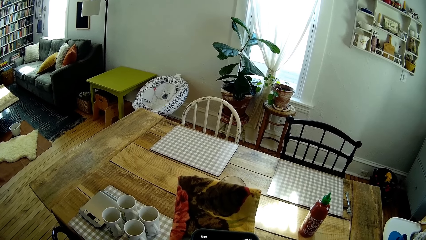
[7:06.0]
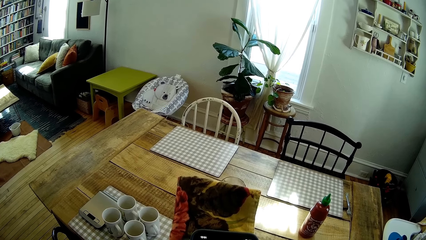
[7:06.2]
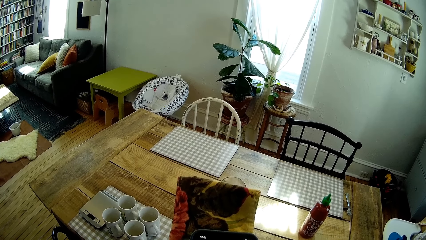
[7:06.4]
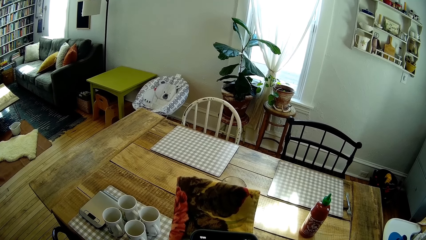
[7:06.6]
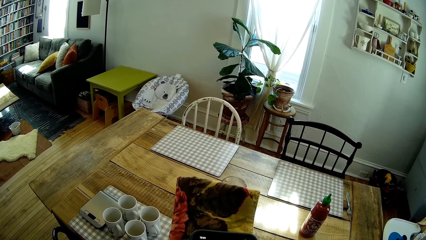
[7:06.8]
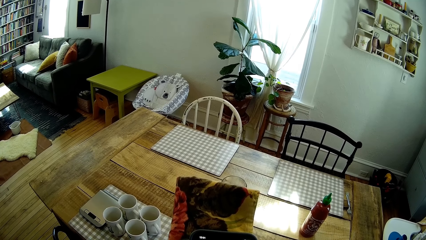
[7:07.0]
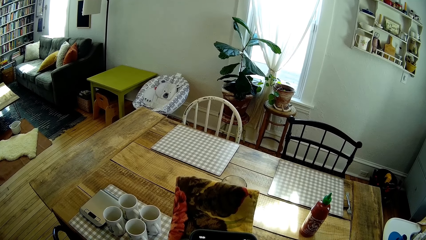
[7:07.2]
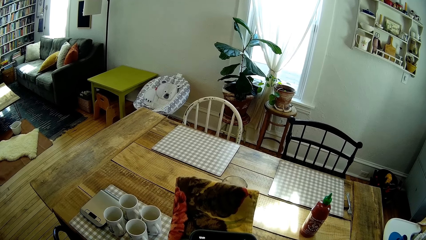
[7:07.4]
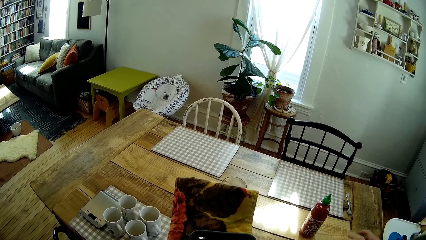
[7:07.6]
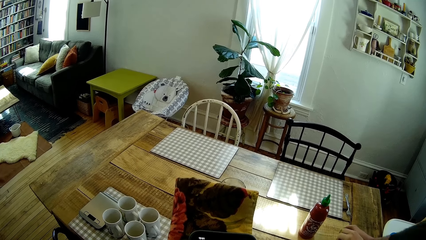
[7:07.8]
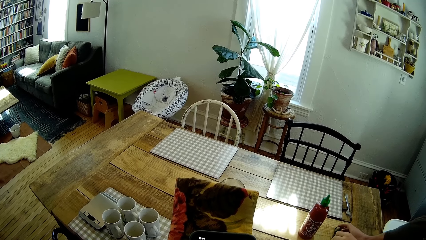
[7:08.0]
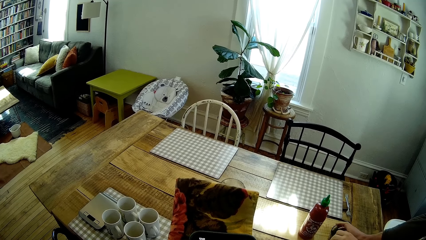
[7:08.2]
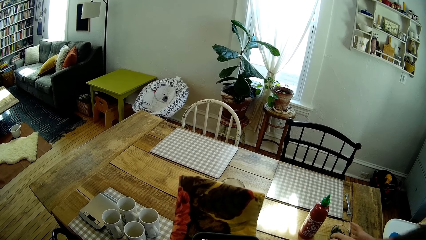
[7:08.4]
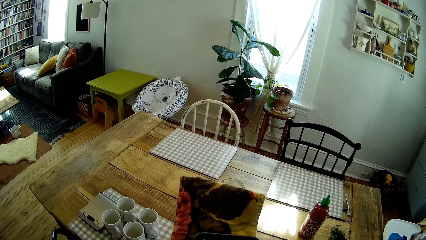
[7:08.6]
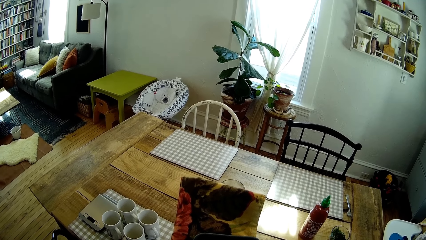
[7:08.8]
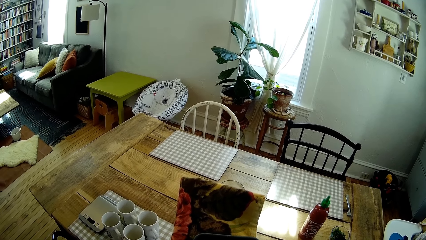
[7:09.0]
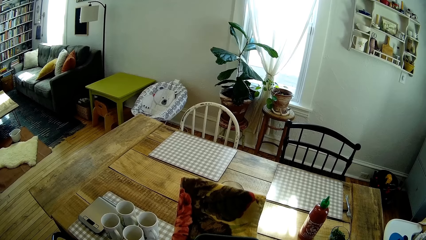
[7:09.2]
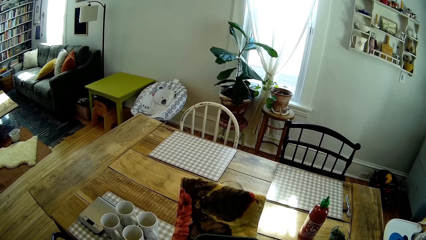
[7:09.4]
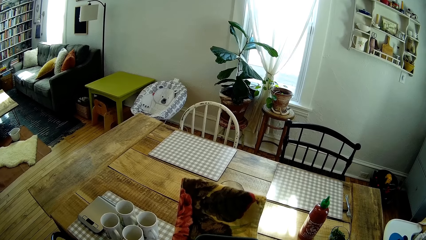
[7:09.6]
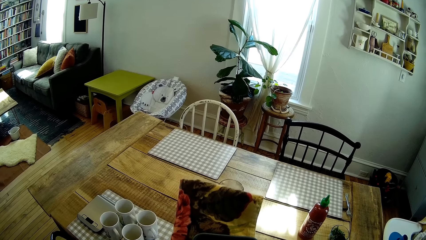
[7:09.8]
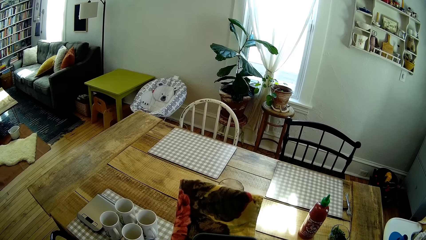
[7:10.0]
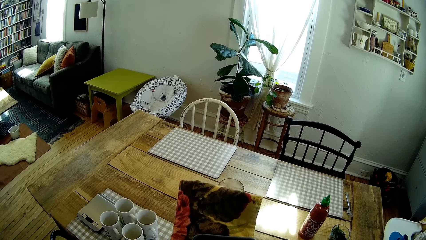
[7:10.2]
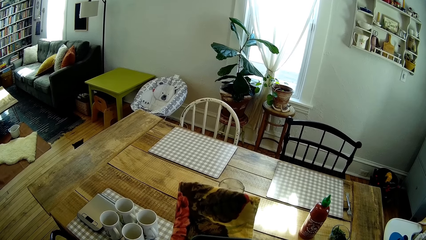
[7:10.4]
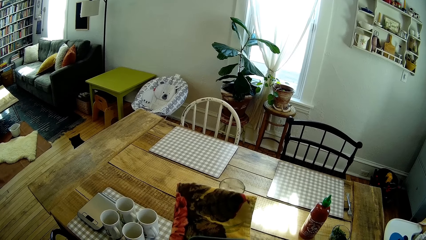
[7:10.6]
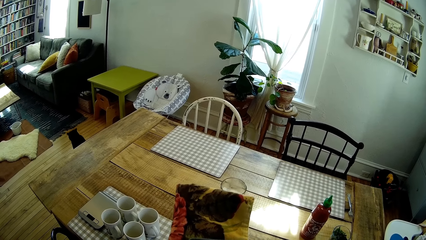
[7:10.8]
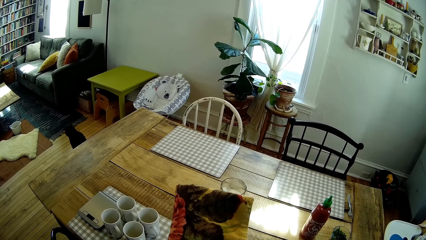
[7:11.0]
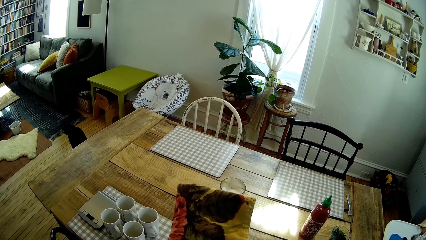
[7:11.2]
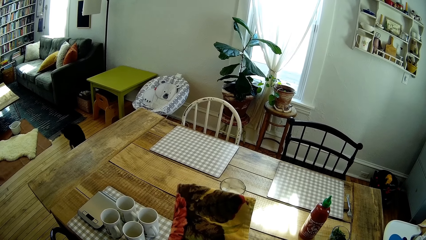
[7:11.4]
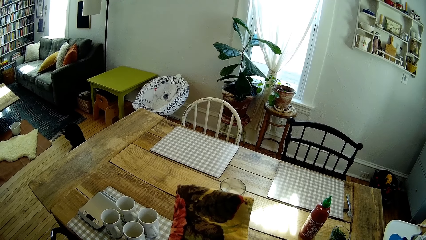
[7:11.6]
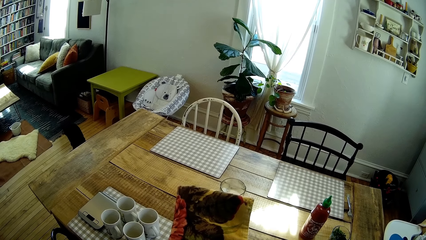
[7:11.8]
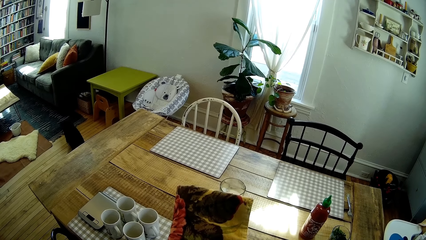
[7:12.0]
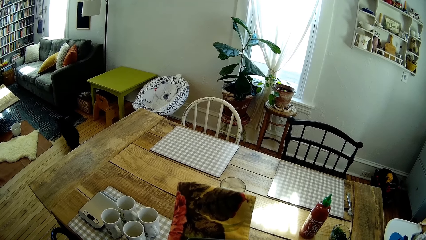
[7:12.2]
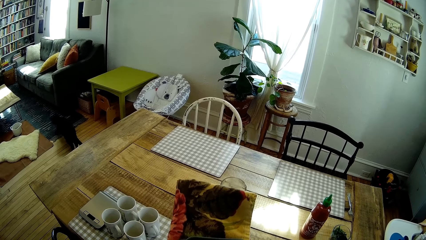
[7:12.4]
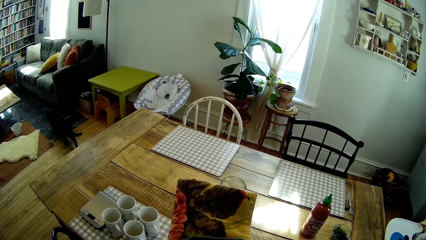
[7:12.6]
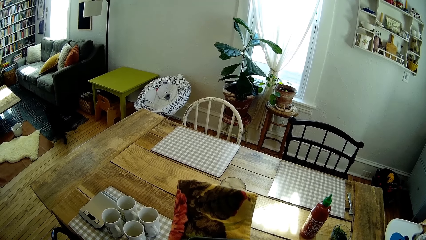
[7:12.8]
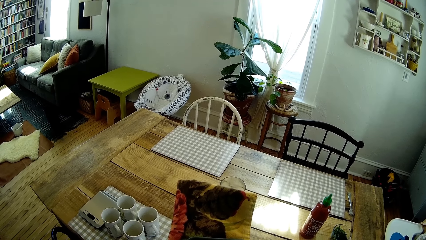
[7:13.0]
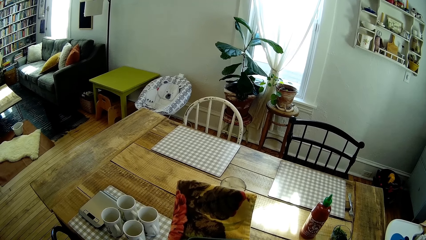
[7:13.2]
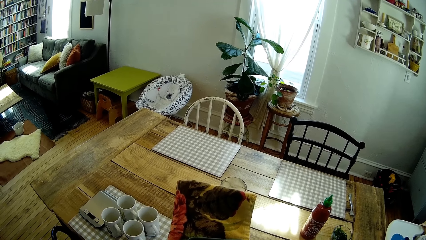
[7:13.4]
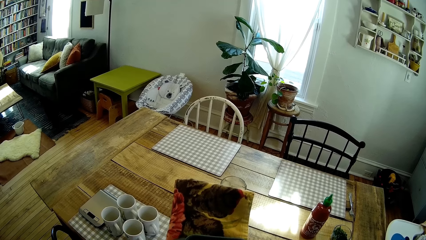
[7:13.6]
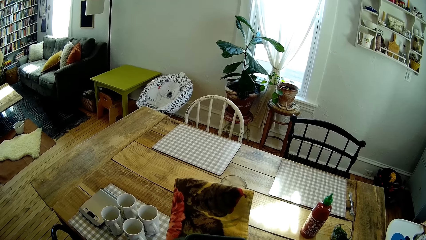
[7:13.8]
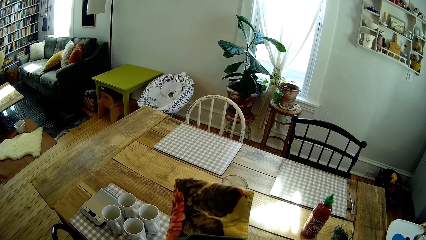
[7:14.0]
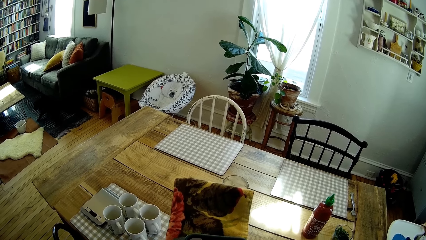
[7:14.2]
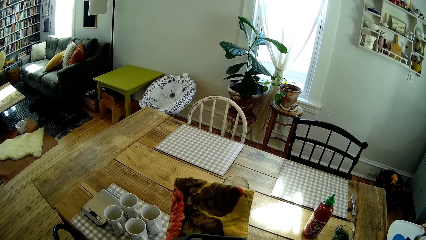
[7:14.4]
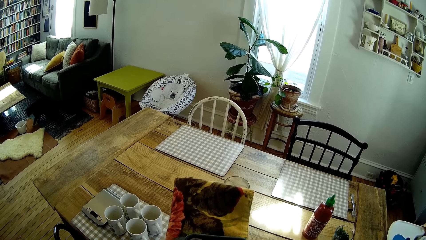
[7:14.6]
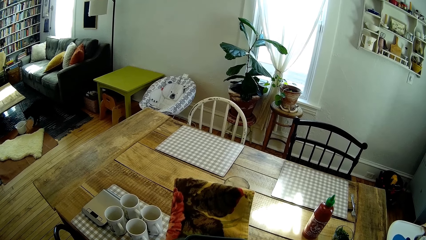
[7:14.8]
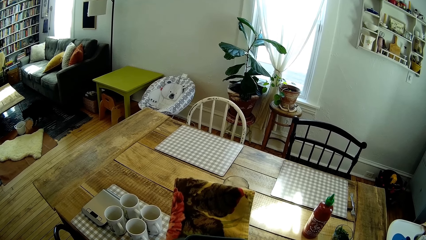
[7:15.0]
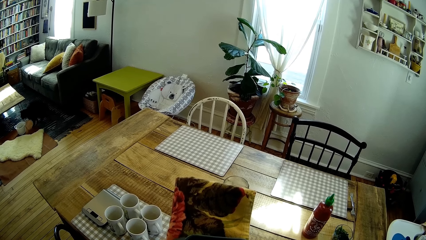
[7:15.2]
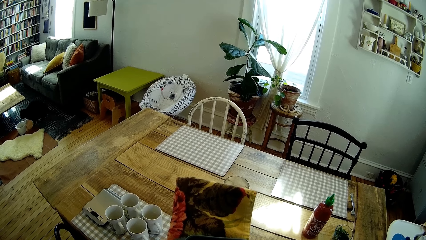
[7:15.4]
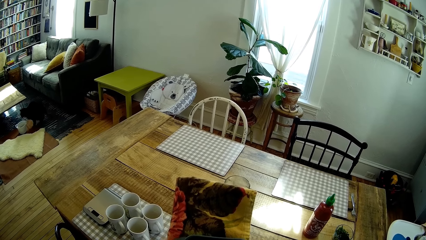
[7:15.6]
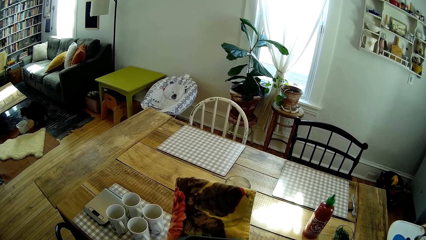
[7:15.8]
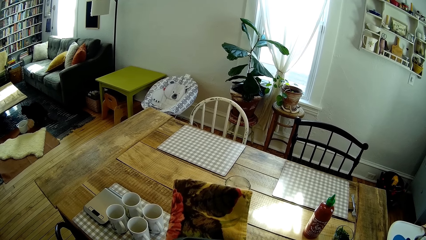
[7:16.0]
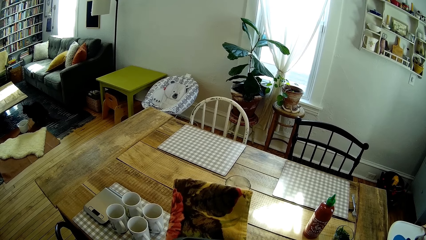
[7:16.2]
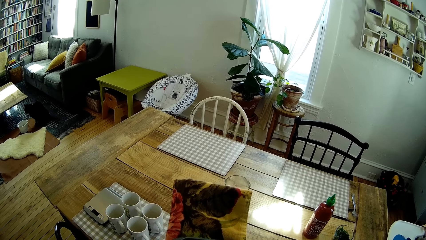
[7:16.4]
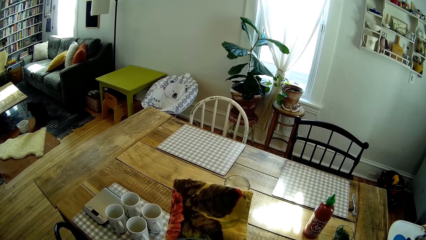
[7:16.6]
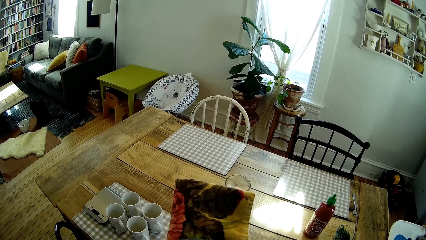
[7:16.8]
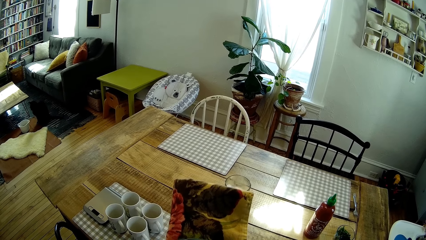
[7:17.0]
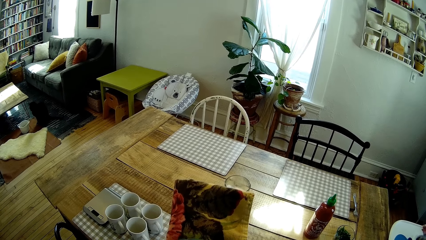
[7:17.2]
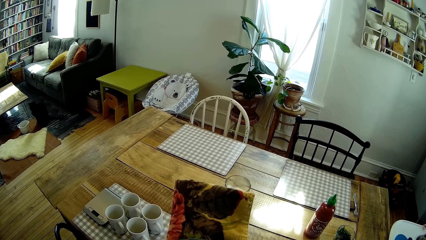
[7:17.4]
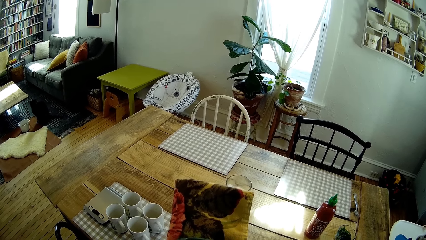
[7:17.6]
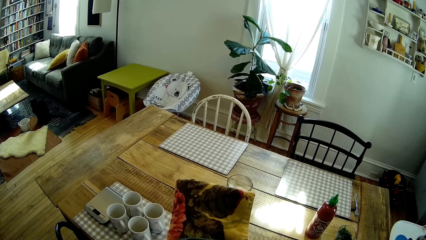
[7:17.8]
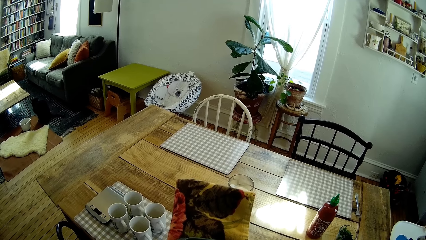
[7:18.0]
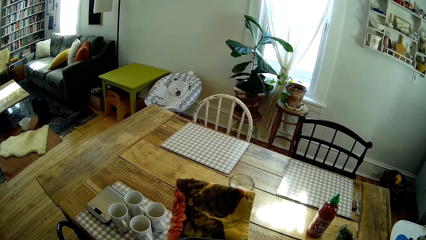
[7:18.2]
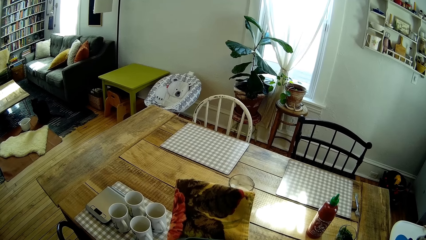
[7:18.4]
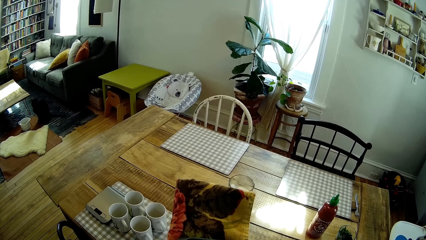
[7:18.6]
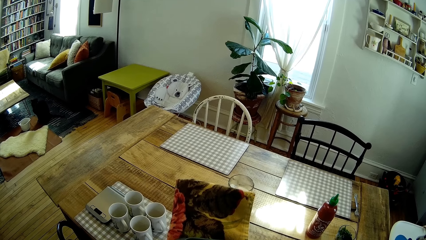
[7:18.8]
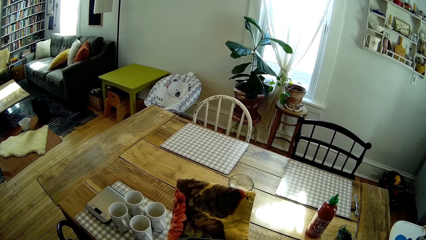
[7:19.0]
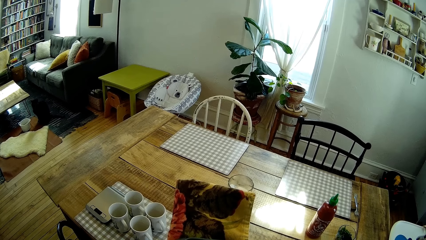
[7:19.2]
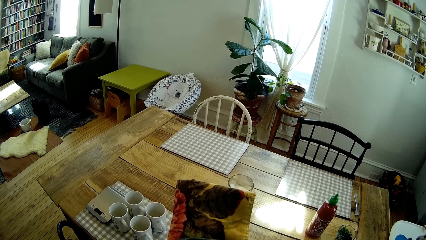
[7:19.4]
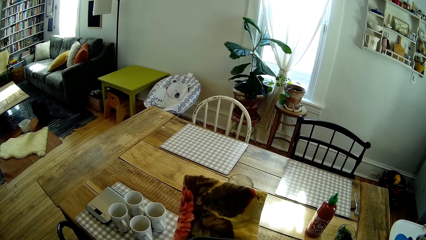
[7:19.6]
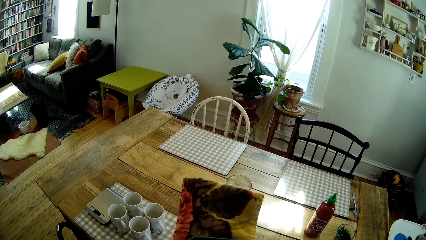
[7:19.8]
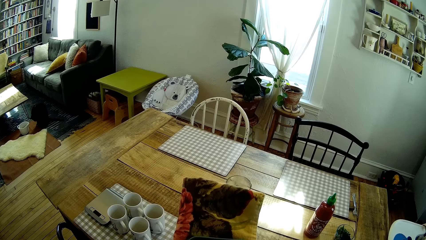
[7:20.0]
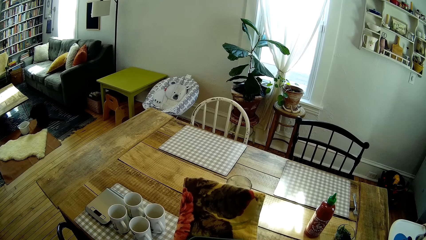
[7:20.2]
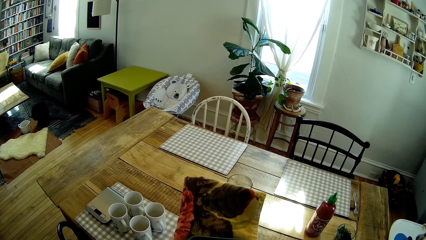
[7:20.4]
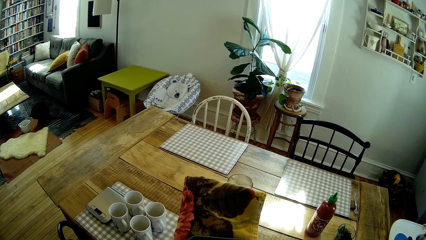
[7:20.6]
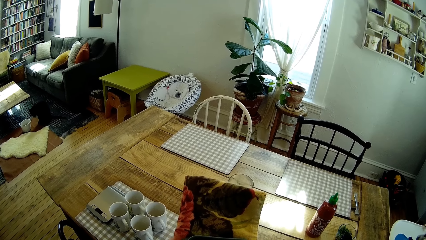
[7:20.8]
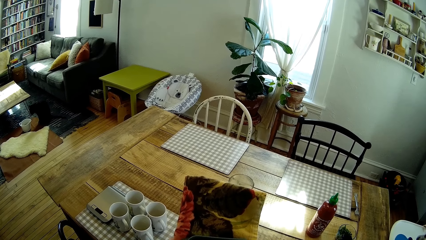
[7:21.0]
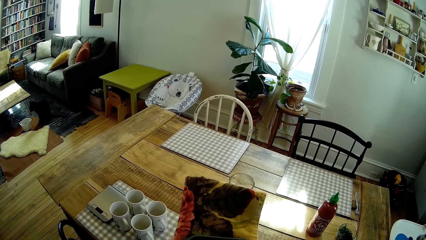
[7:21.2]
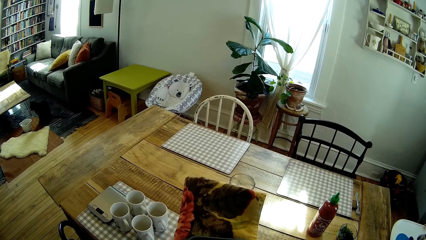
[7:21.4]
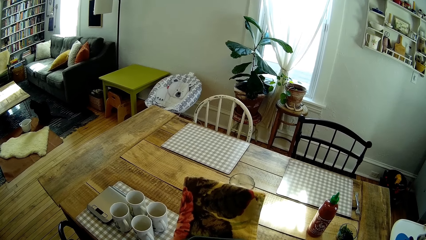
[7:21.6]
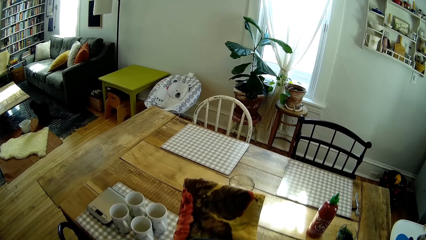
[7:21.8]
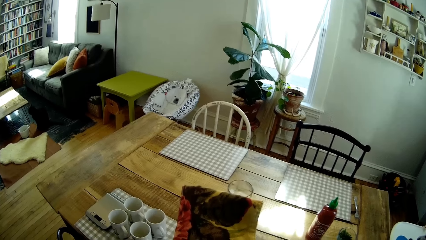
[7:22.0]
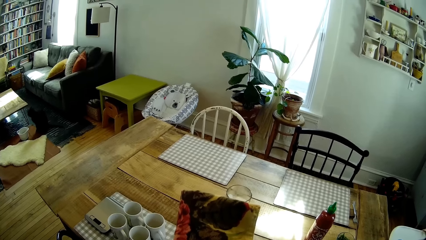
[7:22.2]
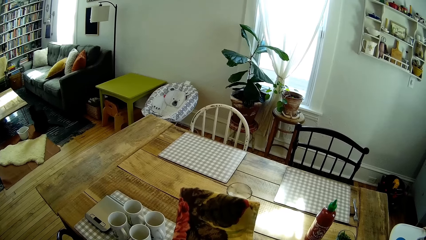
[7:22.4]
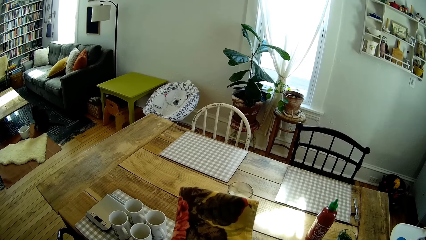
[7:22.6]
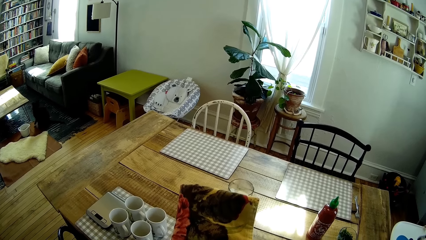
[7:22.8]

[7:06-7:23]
The man drops a glass cup on the table with his right hand. A cat walks out from the table. The cat sits on a rug in the dining room. The cat scratches its body with its mouth. The camera wearer talks to the baby.
